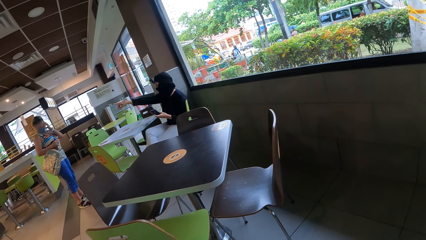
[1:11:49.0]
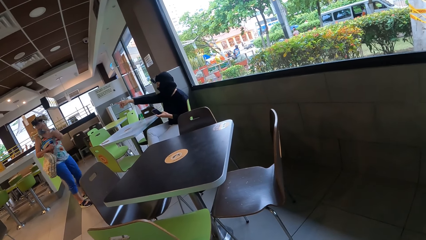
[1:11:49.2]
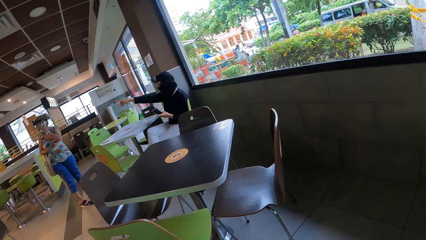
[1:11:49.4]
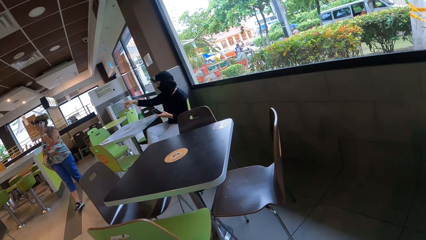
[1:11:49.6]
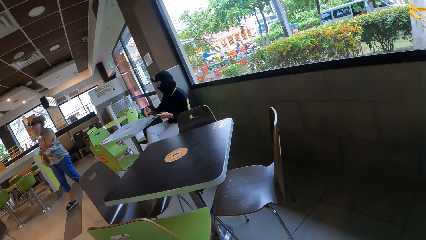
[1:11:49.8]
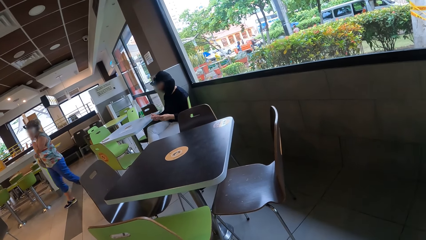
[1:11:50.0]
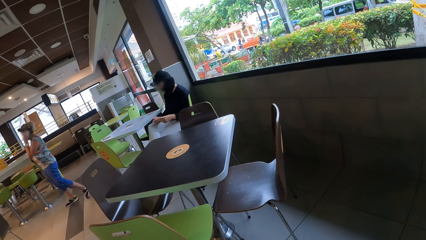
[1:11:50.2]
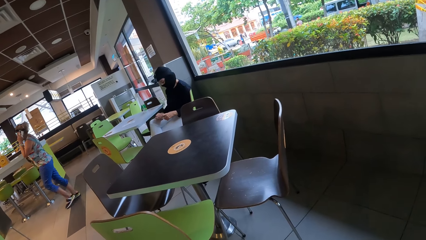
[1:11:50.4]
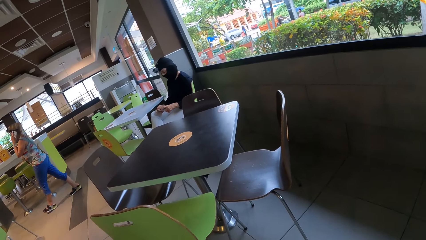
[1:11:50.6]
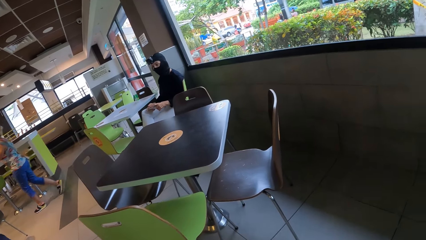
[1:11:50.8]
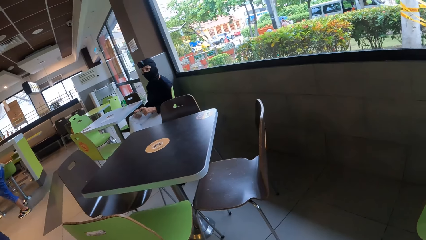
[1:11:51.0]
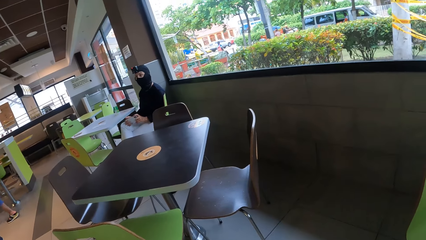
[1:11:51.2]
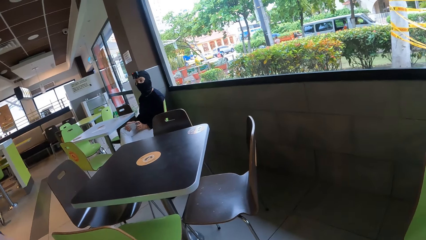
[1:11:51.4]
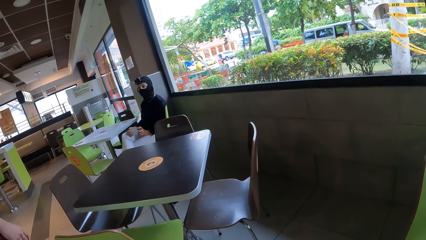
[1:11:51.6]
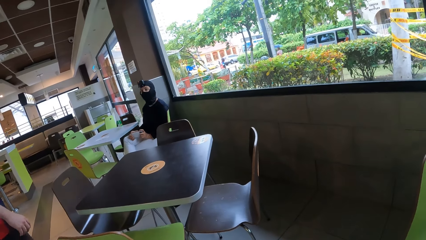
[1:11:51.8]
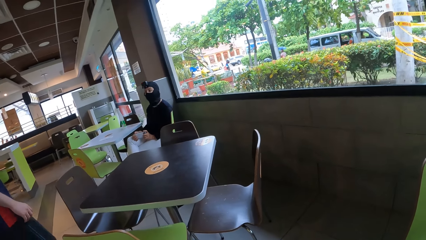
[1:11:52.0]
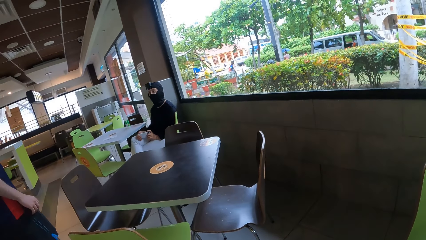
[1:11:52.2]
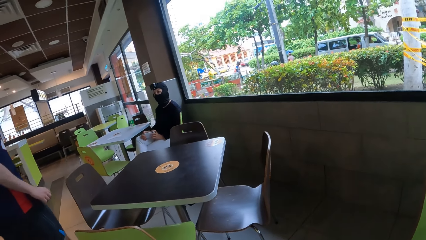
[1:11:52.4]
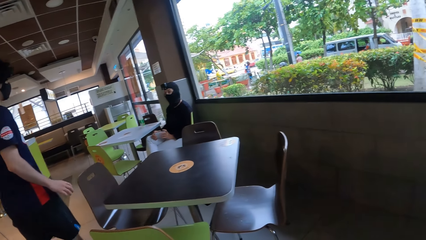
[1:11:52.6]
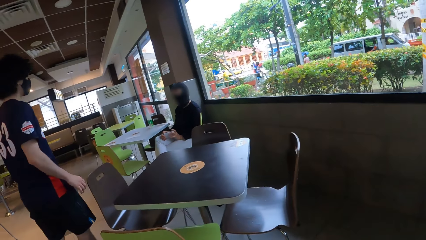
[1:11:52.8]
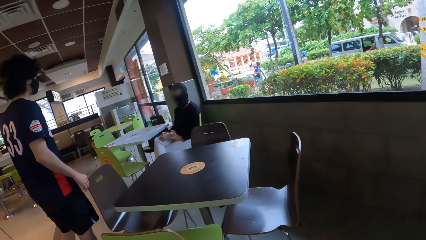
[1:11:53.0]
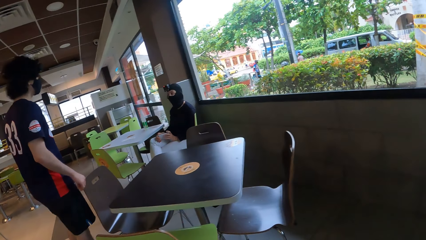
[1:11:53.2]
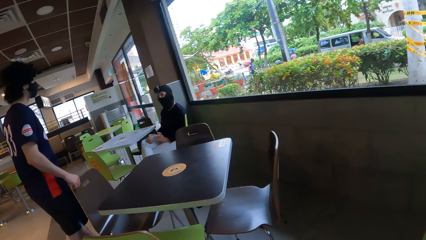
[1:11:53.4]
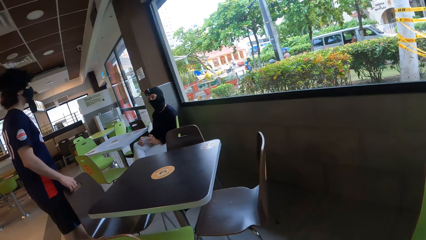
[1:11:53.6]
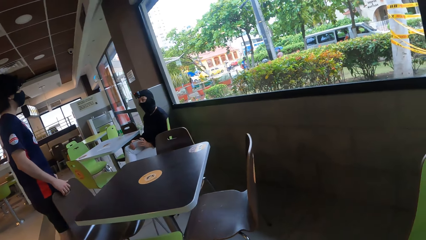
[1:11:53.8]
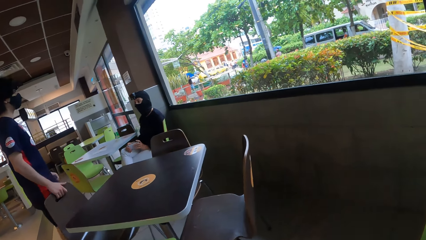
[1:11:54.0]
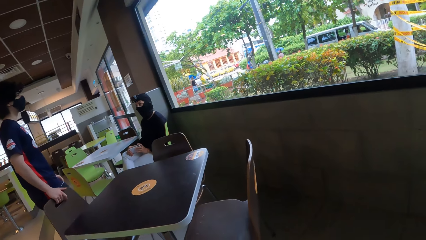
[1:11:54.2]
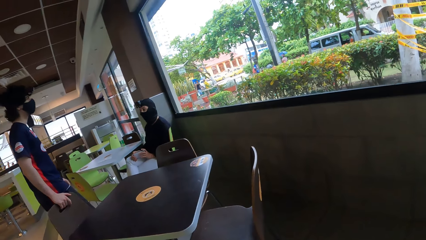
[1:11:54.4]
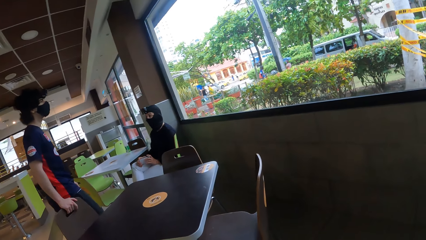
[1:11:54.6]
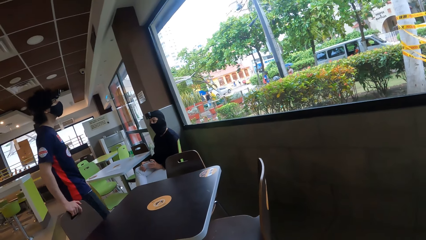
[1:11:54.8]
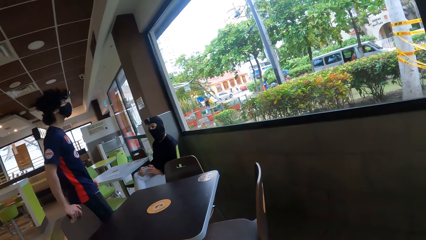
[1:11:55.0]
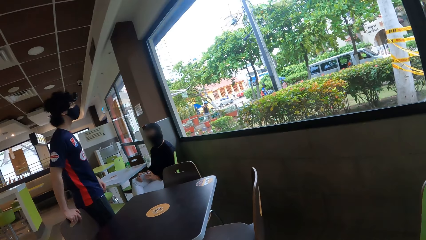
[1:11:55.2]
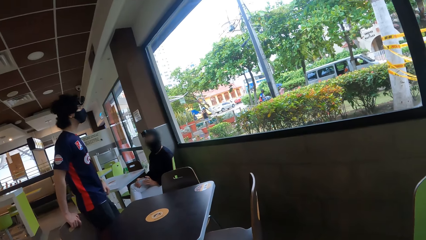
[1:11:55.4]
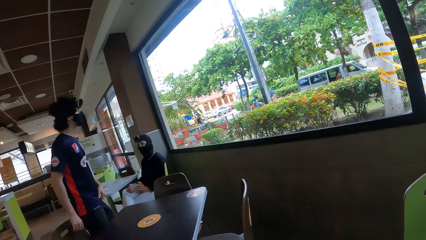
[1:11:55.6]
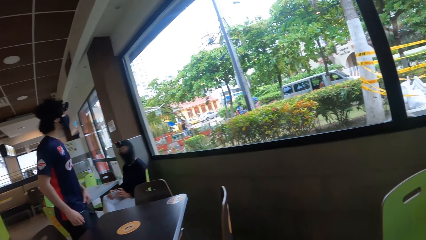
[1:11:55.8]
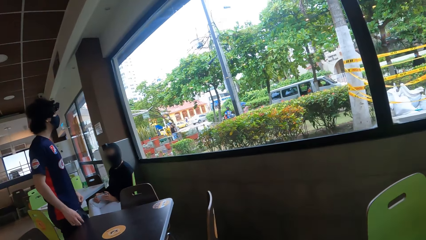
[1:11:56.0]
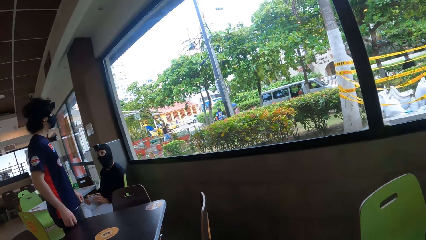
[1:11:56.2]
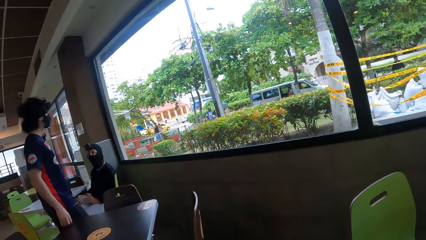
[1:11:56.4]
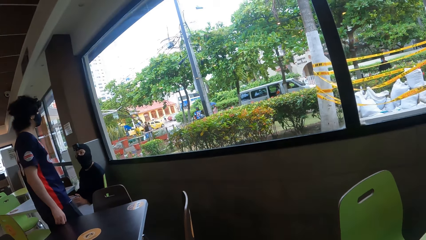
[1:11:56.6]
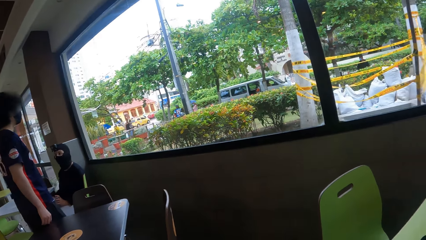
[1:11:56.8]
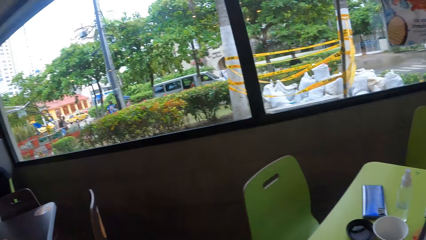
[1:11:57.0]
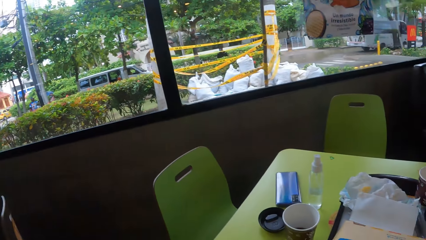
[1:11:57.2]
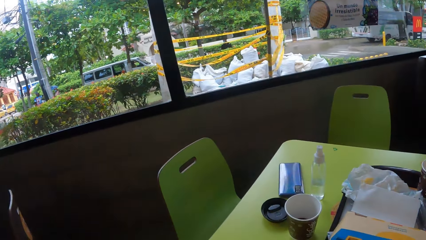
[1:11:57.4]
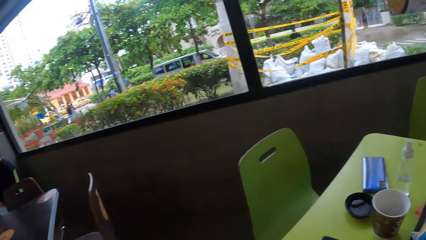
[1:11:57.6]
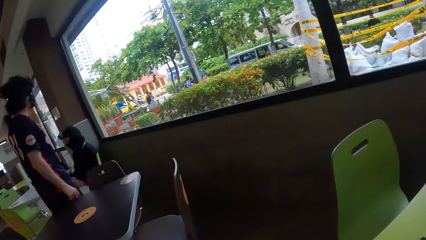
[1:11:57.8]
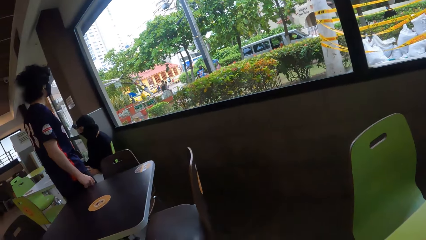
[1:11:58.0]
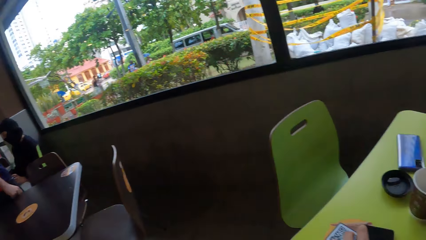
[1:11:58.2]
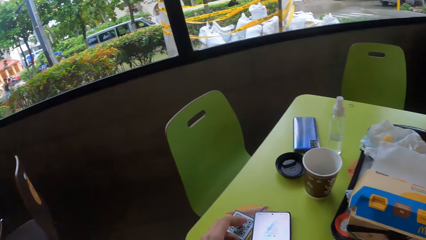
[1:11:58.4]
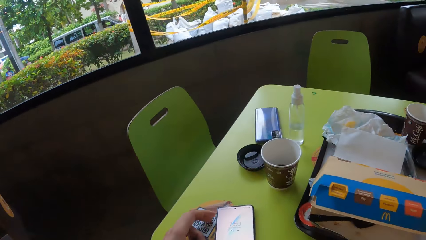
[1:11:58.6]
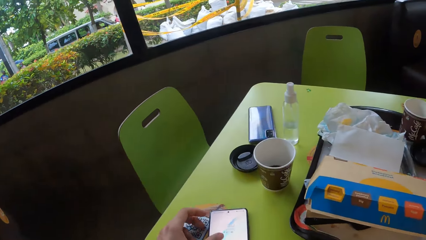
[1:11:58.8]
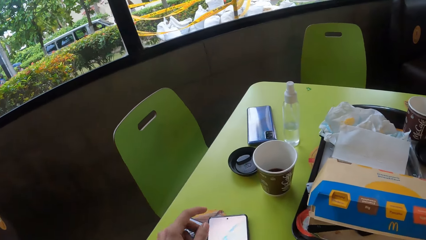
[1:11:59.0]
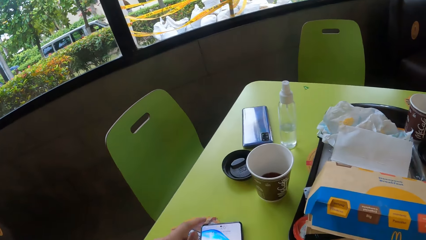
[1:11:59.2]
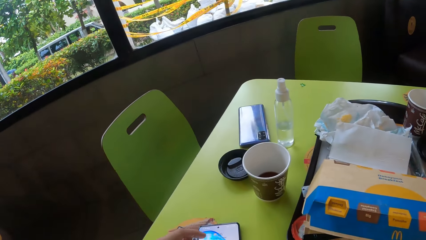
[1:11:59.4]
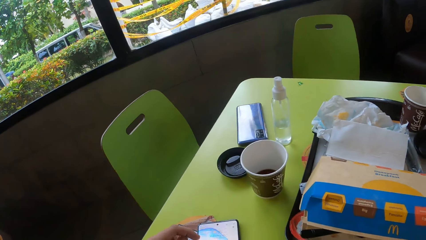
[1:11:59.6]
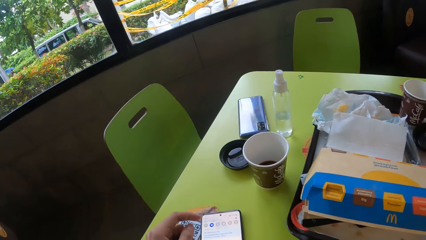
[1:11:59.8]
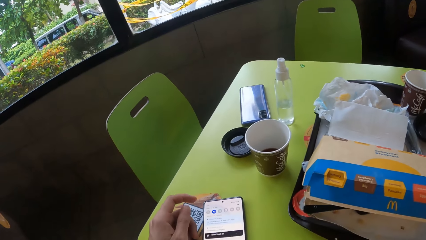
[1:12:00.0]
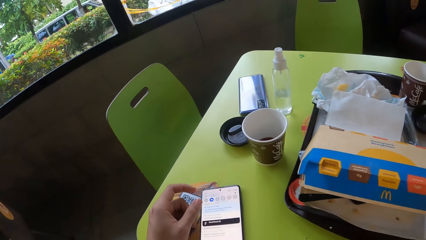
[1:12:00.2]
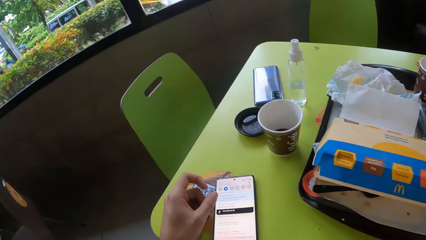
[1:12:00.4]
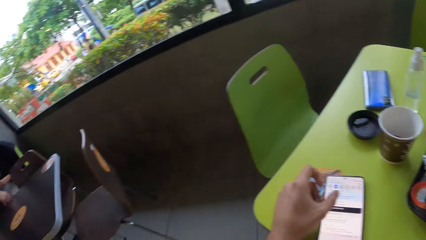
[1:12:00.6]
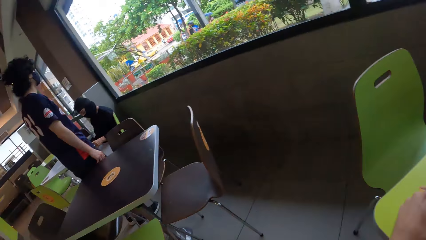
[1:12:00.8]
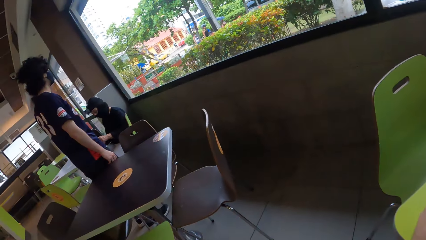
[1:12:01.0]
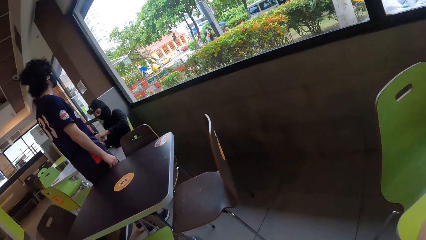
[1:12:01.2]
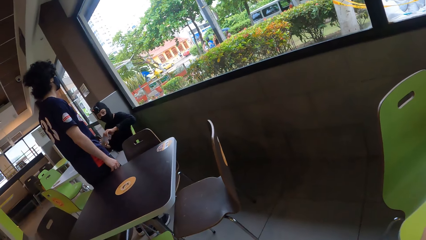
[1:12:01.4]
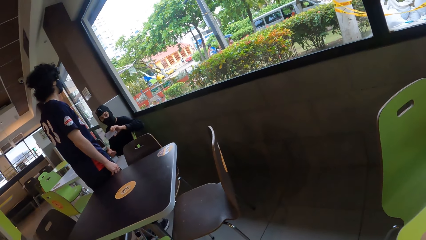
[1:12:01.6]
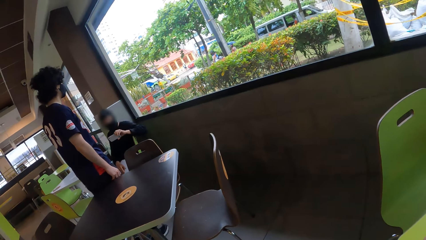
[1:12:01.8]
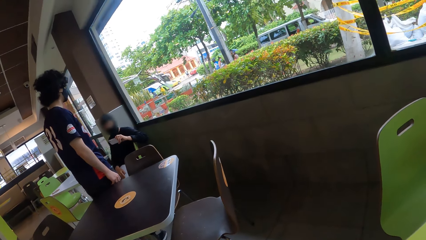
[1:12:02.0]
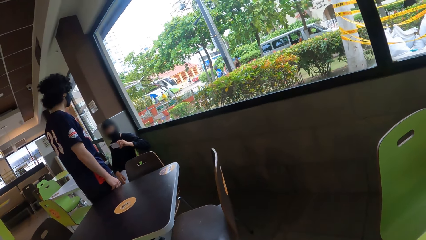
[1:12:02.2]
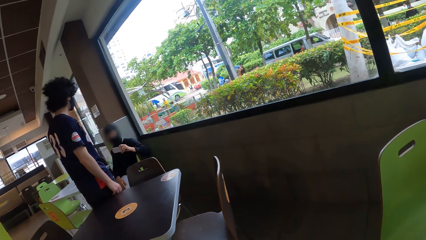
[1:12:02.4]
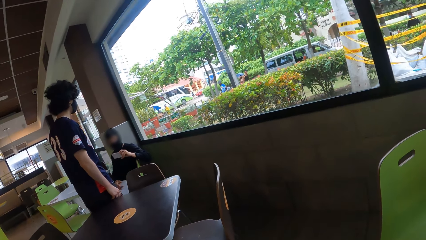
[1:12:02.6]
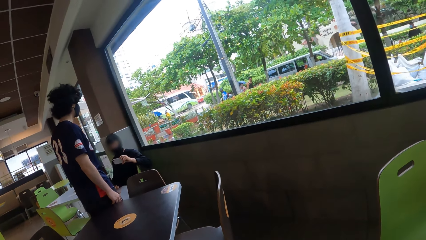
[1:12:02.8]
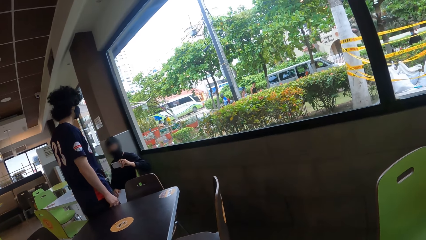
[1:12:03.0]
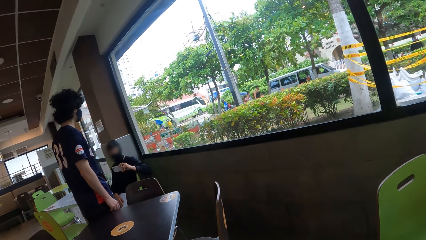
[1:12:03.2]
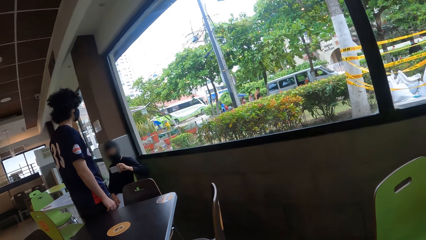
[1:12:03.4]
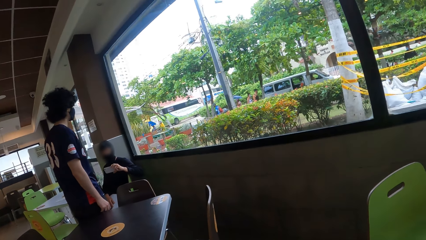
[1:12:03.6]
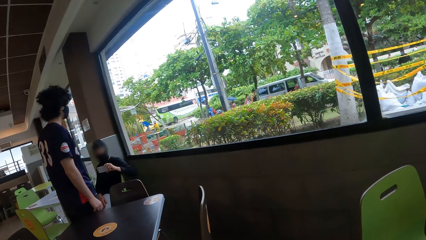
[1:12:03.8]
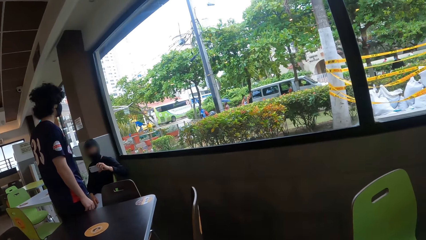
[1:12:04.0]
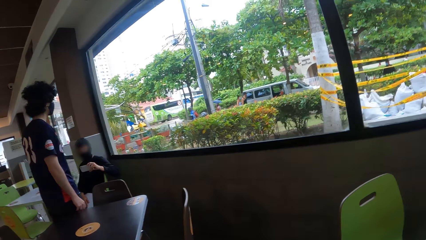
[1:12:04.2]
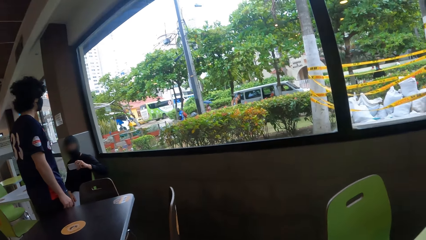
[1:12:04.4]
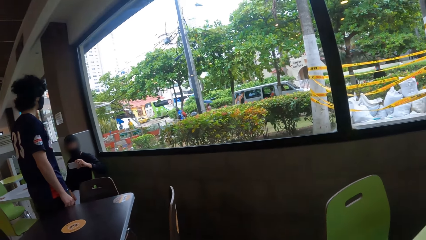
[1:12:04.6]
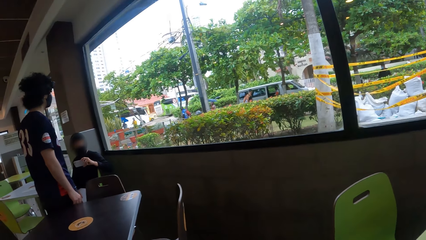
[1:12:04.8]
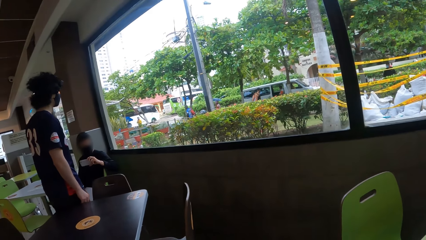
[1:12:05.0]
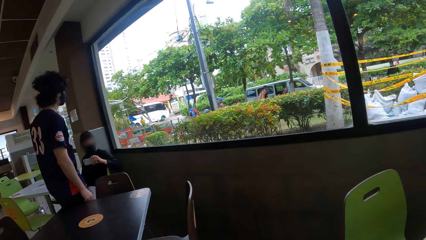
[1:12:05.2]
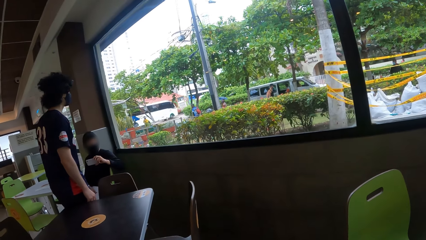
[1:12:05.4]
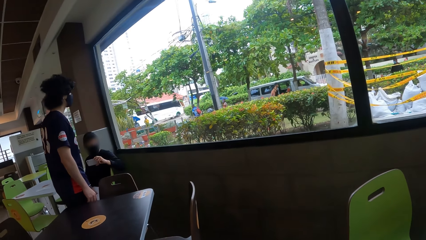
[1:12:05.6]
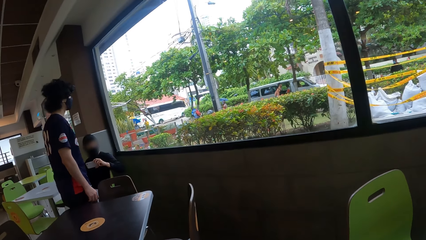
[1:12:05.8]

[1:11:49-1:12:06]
A man moves around the room. The camera wearer looks around the room. They touch the phone on the table. They operate the phone on the table. They look around the room. They look around the man.
